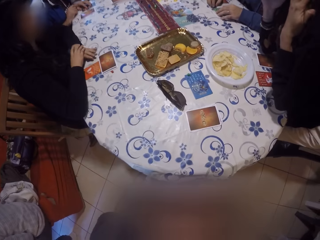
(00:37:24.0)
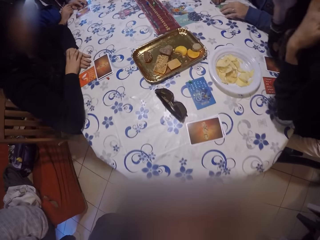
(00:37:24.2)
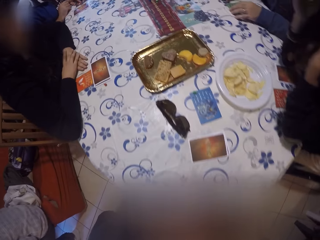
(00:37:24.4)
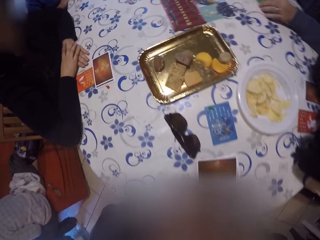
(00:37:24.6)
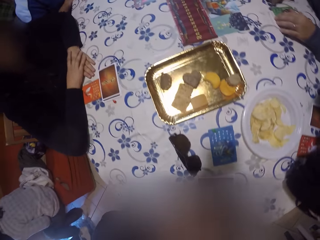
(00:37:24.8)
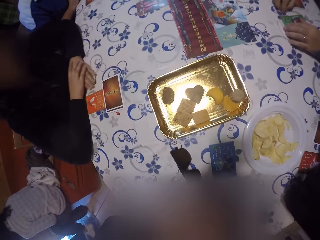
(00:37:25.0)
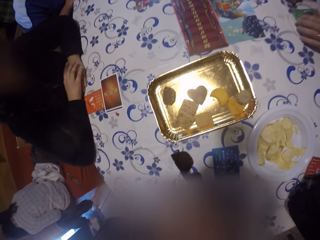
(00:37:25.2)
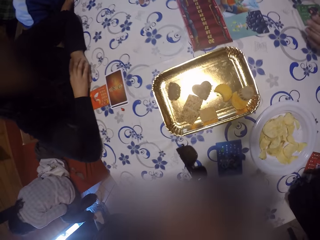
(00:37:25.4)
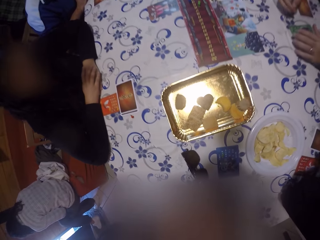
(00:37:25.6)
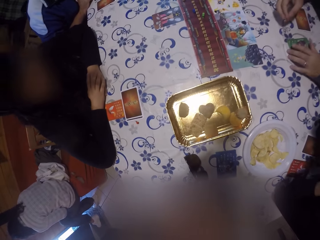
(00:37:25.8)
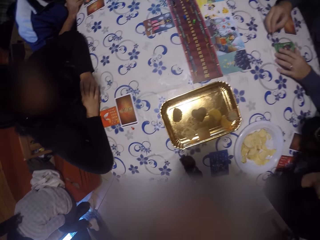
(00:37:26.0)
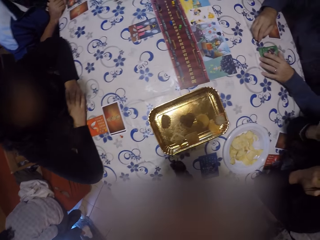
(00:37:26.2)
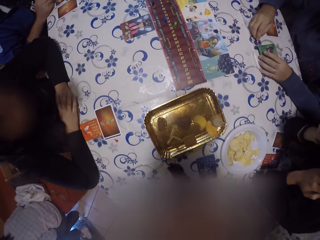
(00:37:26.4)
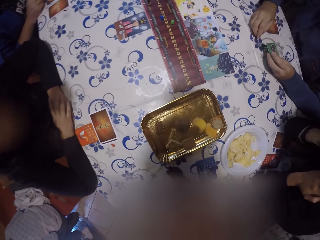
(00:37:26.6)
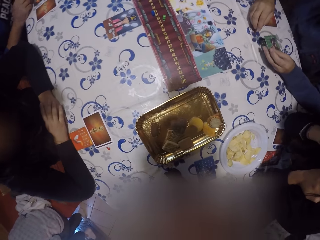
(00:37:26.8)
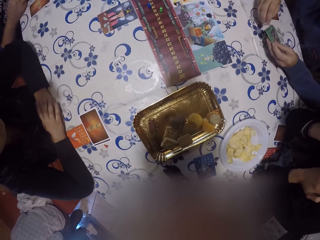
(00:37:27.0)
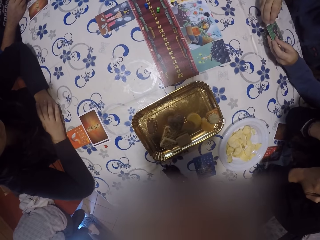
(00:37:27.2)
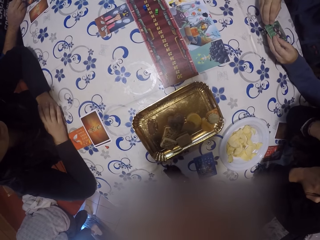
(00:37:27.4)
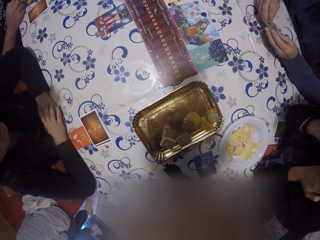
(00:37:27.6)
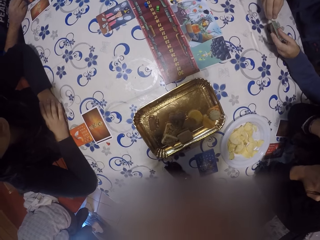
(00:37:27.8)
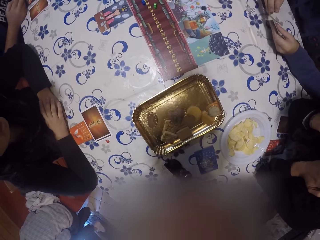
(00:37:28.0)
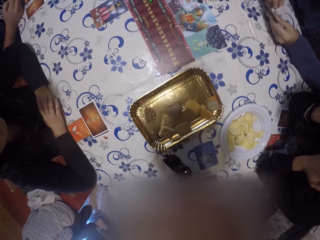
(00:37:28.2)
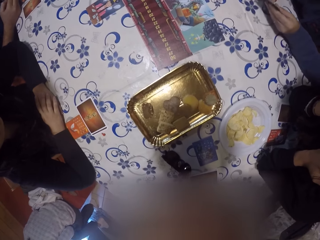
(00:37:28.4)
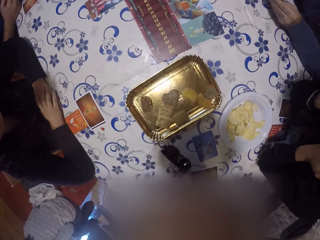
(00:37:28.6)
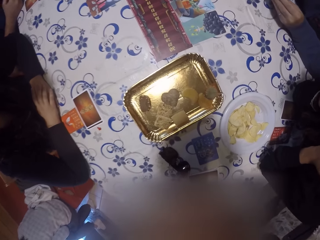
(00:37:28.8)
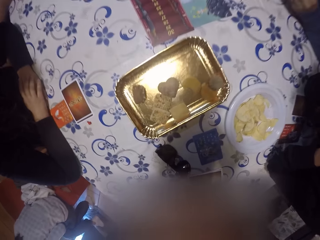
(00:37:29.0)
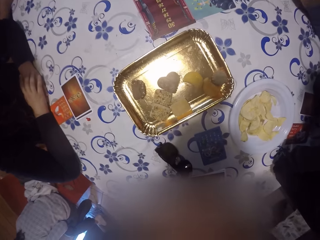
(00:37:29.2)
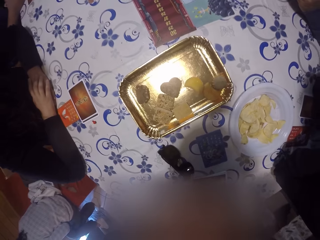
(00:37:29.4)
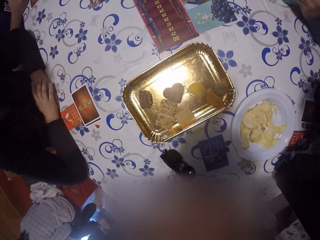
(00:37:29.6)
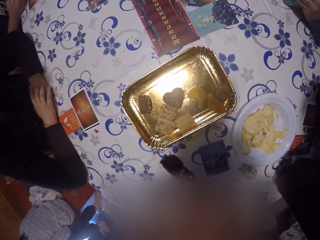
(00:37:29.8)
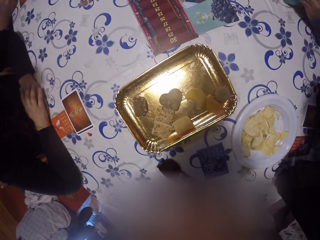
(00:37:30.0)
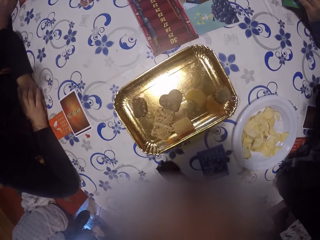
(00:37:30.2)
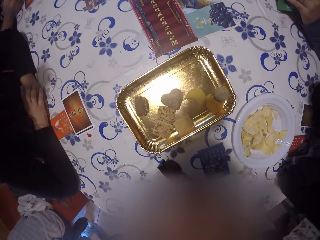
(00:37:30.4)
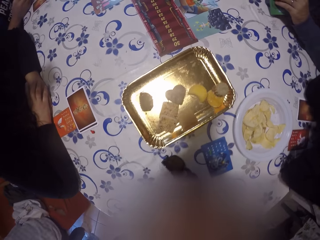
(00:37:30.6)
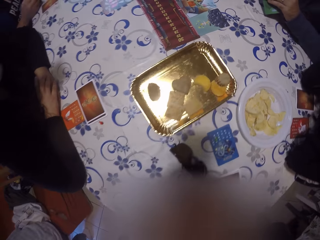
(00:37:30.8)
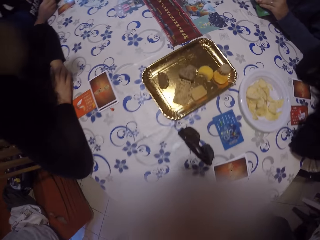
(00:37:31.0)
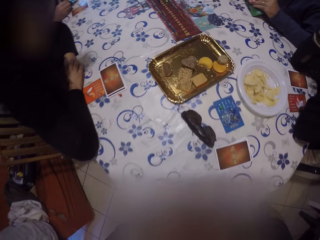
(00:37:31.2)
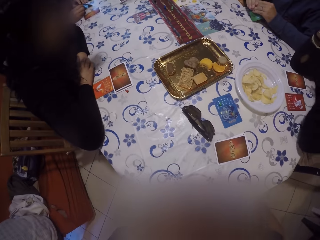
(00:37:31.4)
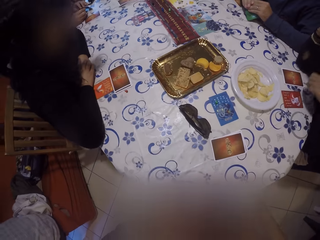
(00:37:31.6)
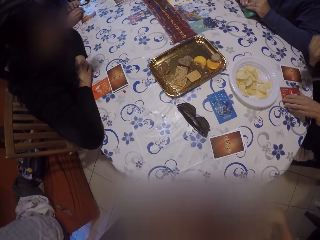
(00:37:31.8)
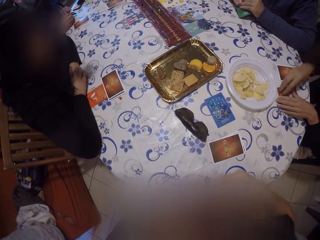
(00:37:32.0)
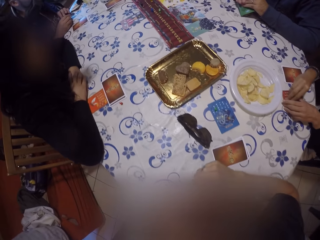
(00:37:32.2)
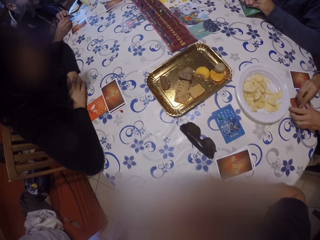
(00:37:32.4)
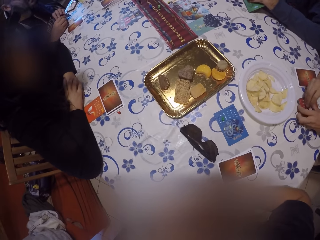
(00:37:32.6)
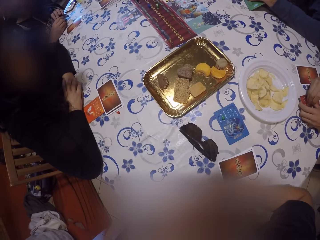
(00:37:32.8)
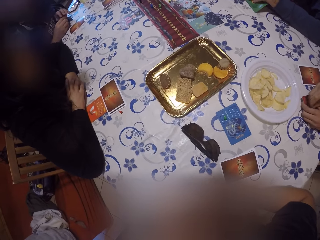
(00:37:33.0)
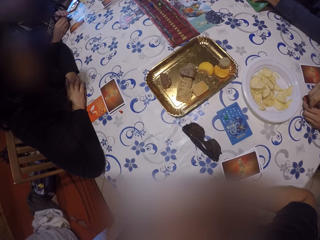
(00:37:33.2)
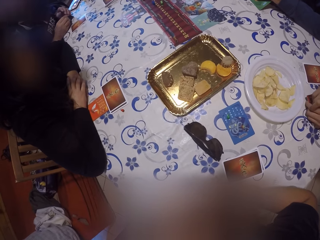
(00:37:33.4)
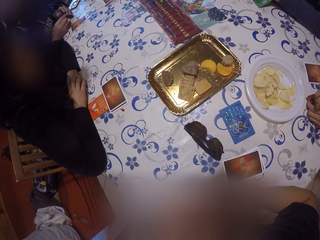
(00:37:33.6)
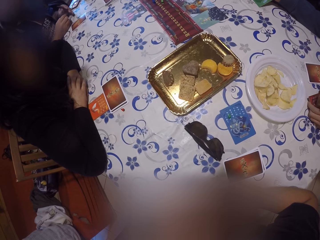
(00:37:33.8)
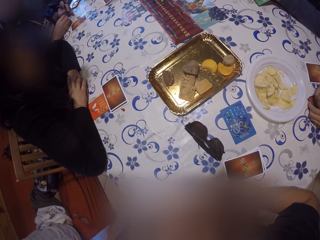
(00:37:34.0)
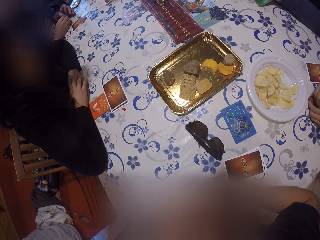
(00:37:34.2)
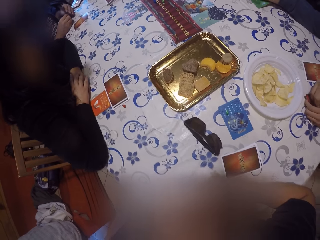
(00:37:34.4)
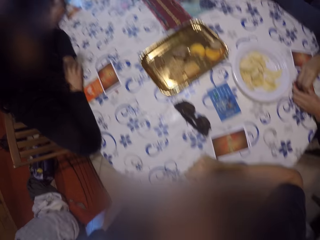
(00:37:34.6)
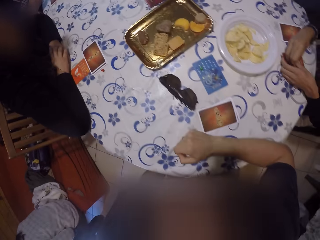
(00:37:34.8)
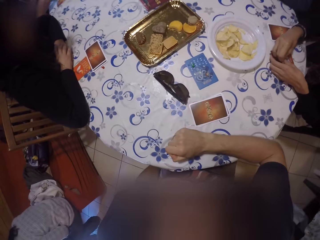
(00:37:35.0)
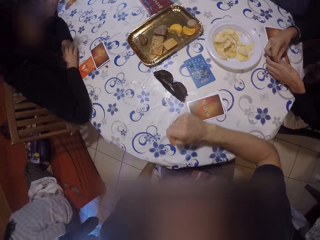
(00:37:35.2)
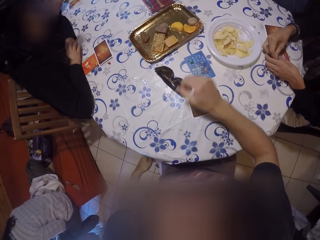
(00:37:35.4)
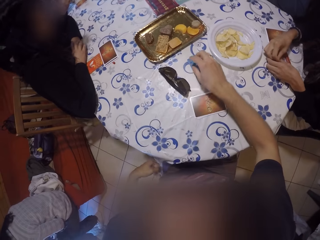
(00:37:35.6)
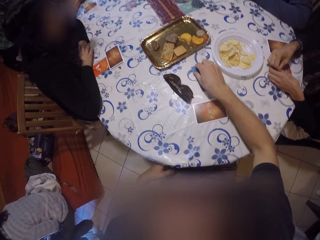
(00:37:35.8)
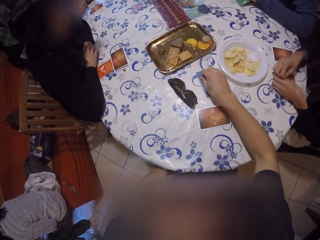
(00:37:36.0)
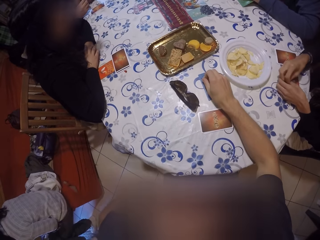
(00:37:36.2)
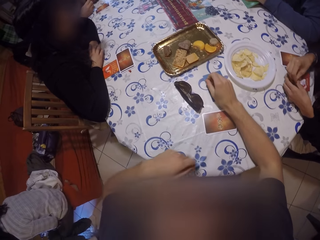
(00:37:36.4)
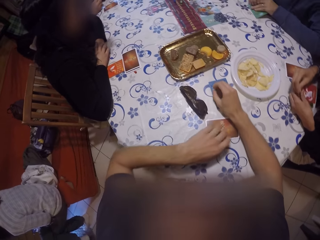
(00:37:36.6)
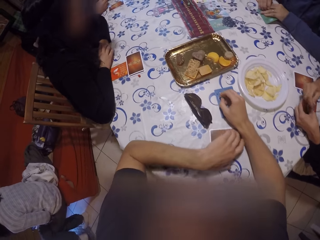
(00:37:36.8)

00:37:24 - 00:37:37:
The camera wearer puts down his hand. A woman takes the play card.

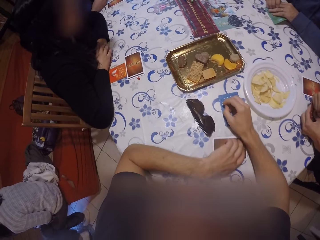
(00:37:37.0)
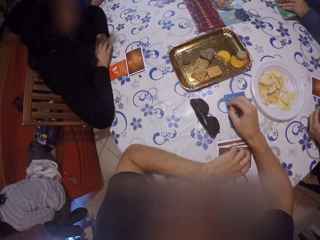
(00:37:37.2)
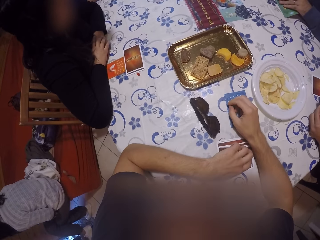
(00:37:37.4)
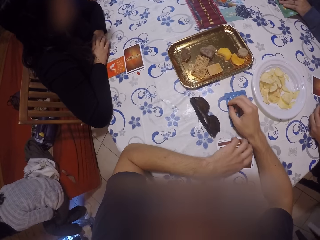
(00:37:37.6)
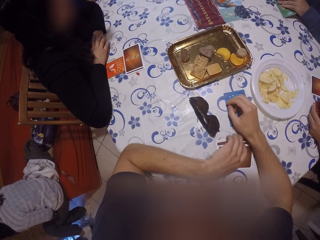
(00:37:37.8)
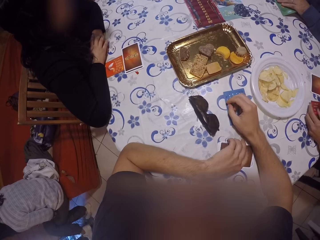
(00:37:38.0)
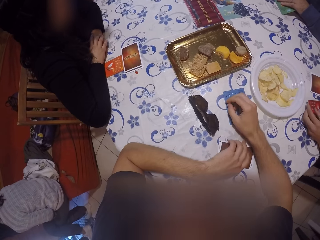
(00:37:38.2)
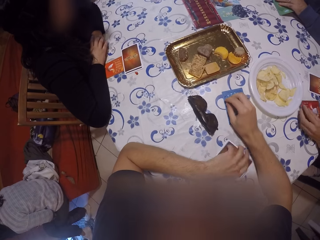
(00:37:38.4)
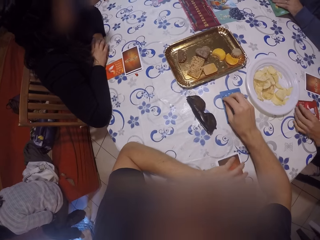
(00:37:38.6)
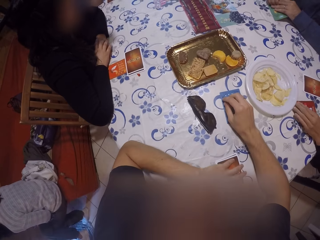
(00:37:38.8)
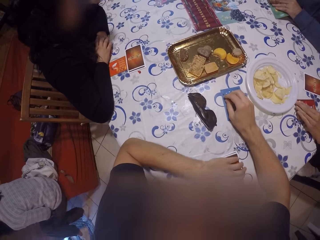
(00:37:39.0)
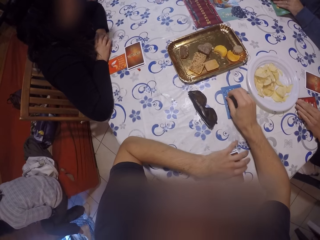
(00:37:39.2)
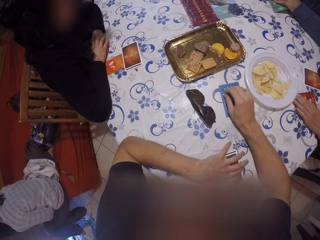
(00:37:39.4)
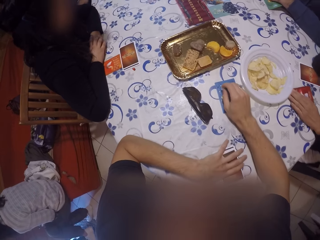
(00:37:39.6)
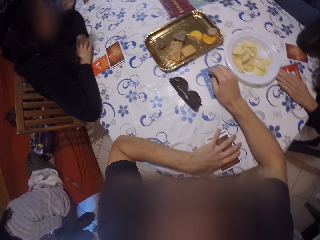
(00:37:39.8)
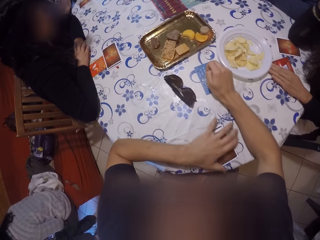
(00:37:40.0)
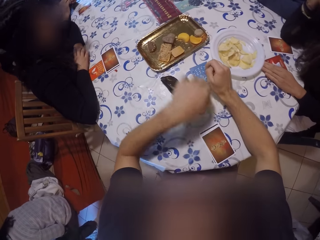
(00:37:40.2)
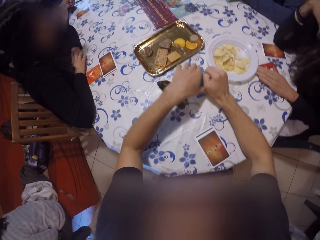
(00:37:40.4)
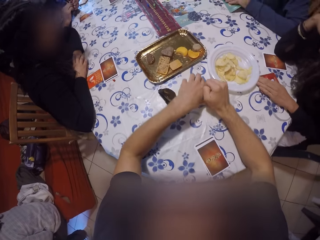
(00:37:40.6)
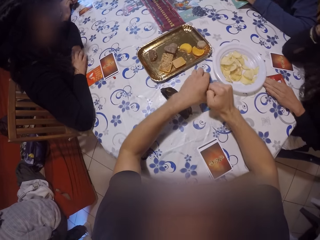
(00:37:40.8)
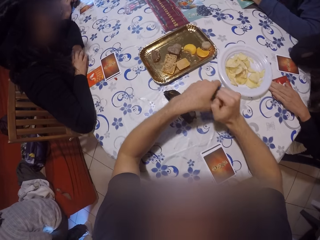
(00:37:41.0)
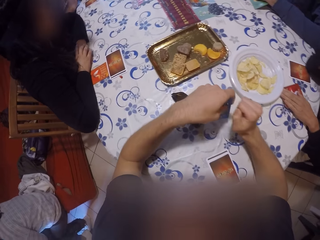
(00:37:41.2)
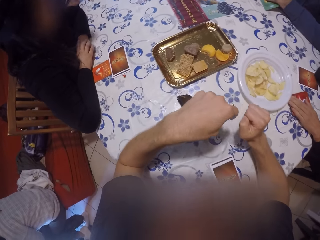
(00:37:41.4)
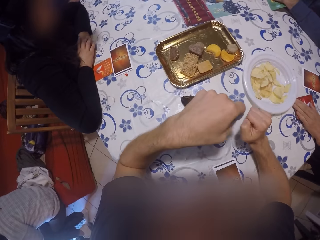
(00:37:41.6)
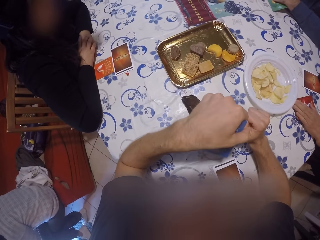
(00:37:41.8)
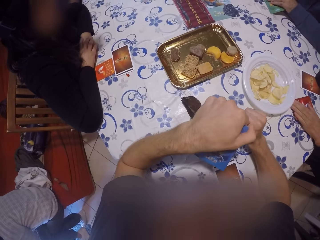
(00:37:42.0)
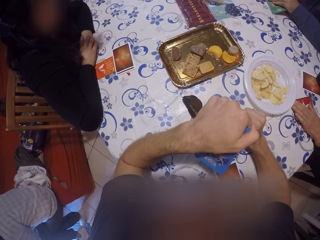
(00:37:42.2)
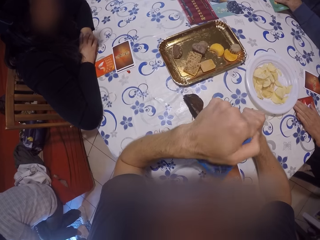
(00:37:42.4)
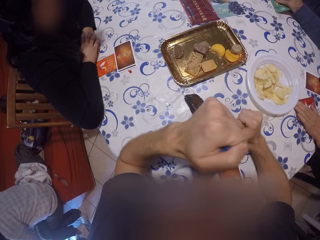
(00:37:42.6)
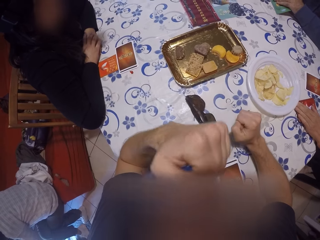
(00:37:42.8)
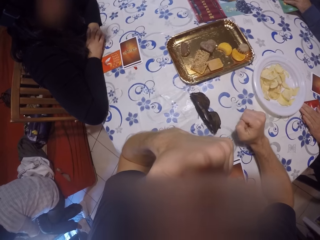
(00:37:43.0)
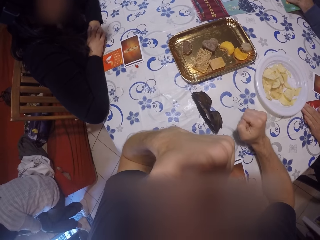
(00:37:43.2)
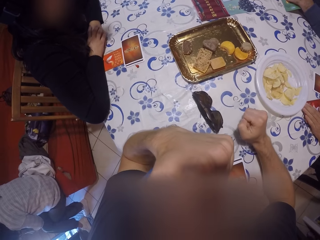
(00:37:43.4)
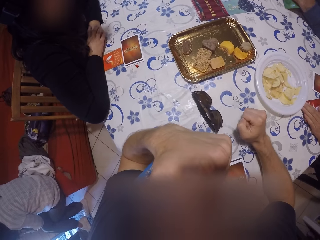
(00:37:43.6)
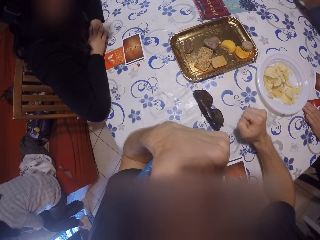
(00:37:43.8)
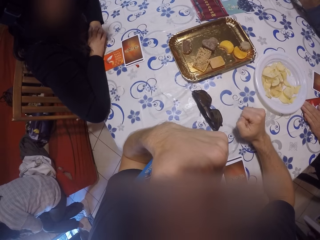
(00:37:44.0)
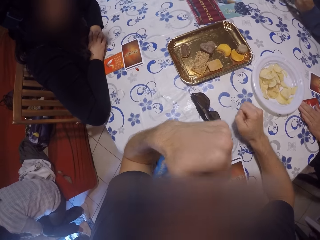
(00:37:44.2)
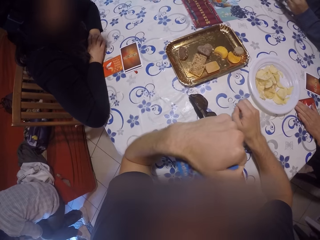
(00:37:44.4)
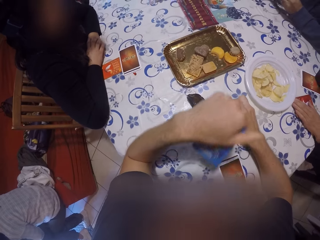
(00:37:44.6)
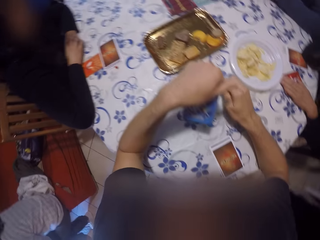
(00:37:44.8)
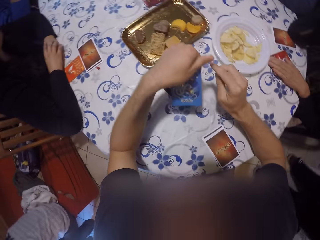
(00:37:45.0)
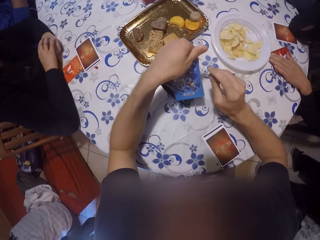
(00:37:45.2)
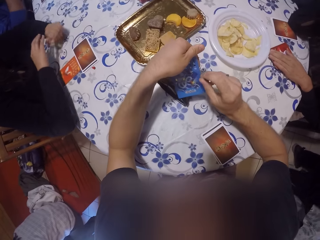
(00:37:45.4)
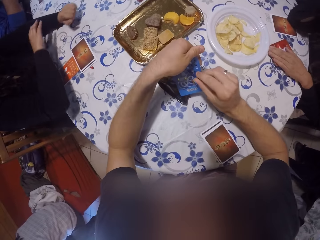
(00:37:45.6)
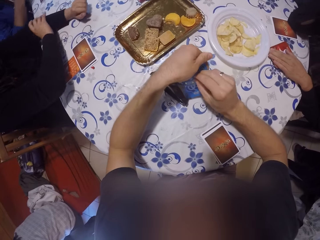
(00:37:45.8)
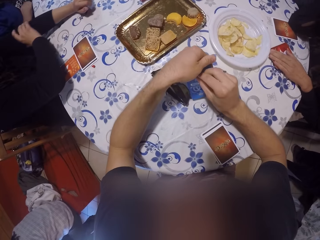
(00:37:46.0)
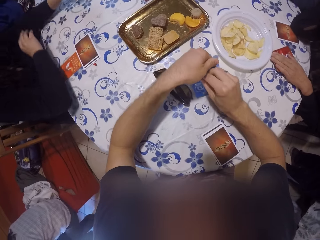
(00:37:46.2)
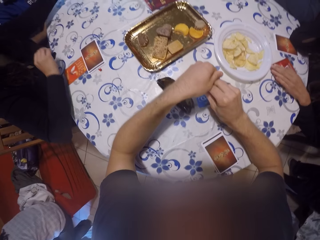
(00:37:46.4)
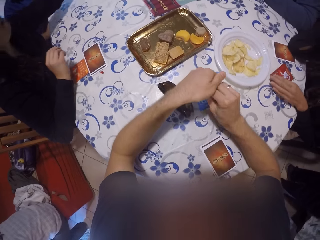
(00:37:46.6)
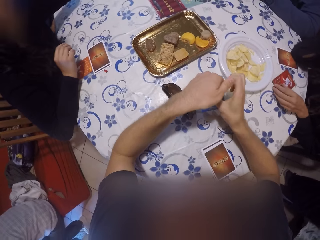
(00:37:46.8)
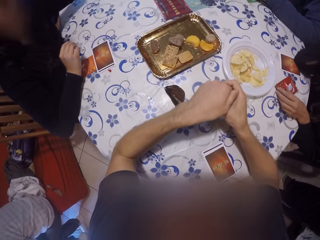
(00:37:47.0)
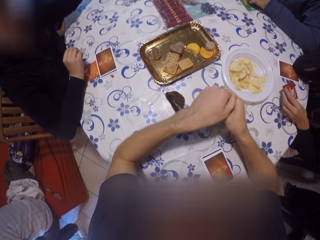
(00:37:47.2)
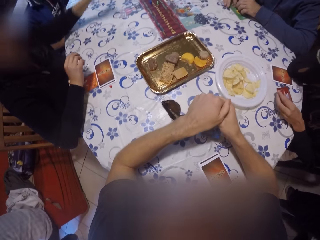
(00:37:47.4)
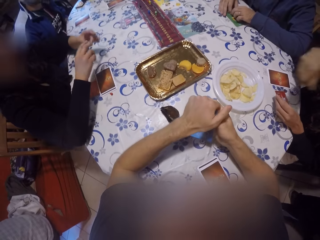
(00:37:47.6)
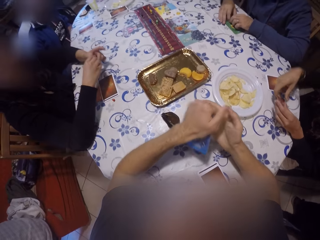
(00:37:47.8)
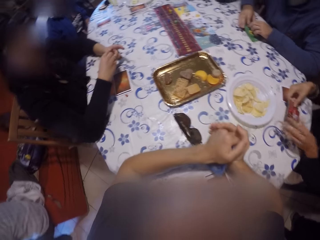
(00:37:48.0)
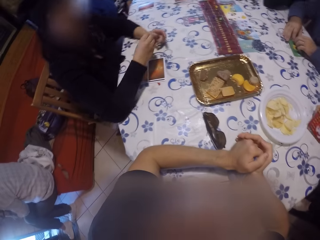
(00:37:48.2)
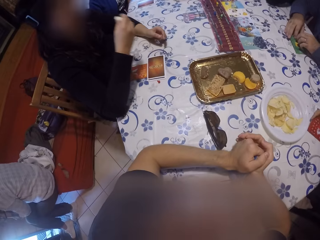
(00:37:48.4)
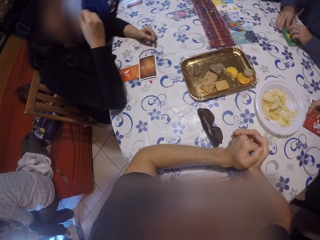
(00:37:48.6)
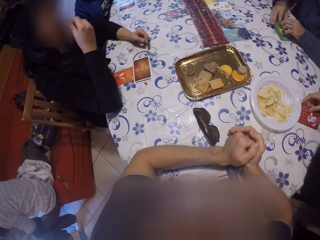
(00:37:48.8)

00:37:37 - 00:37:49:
The camera wearer moves the play card. He picks up a card on the table with his right hand.
